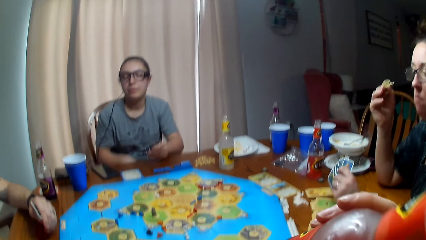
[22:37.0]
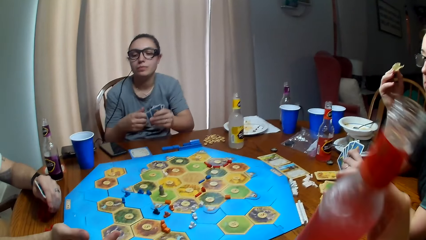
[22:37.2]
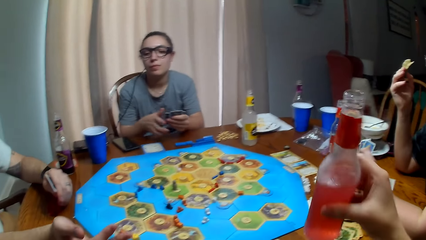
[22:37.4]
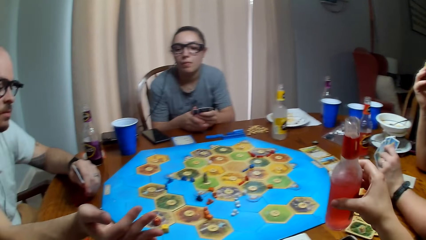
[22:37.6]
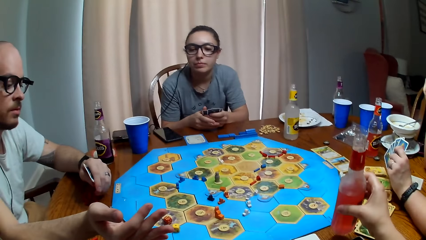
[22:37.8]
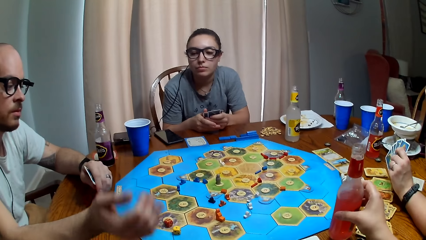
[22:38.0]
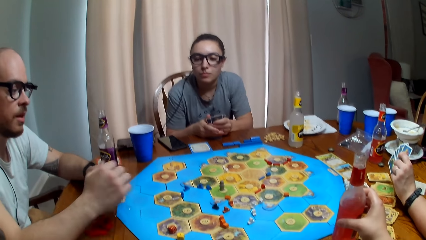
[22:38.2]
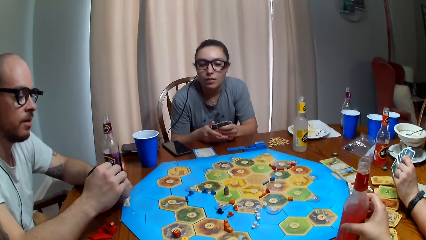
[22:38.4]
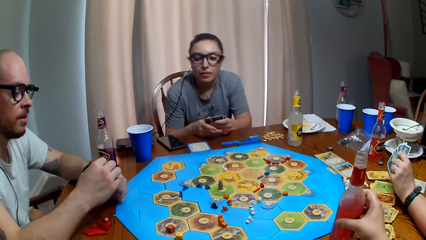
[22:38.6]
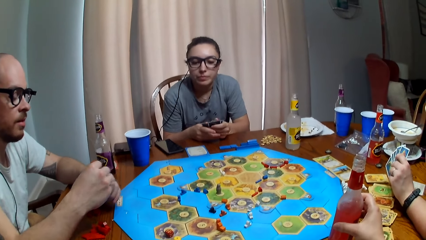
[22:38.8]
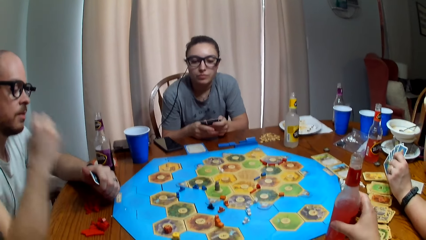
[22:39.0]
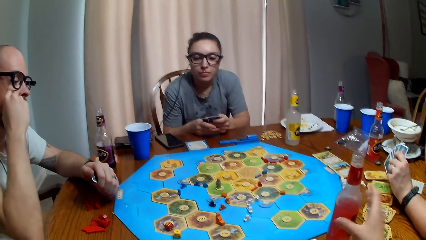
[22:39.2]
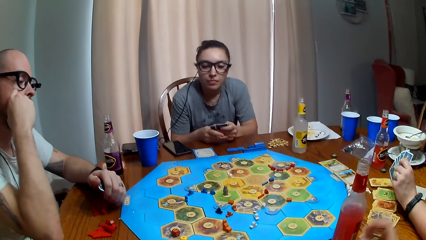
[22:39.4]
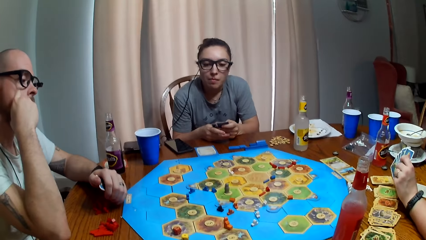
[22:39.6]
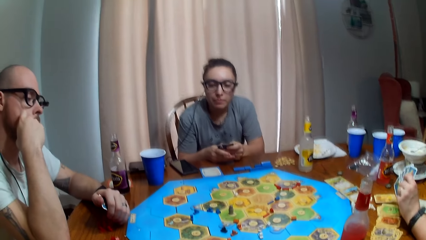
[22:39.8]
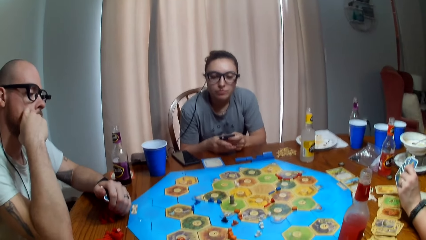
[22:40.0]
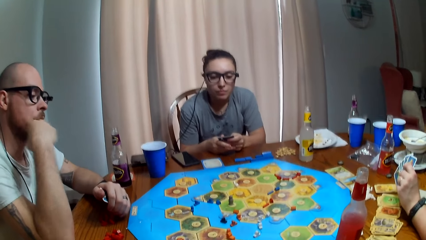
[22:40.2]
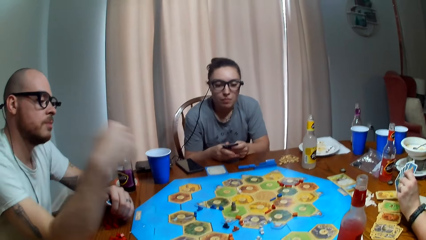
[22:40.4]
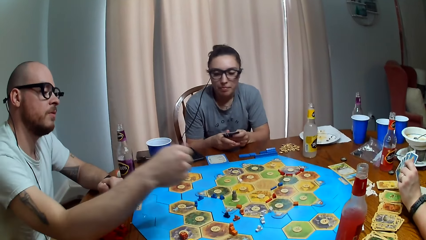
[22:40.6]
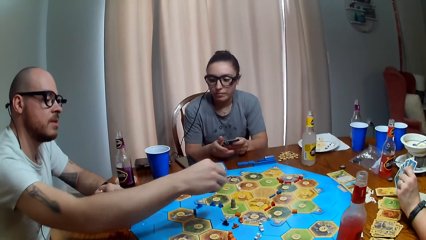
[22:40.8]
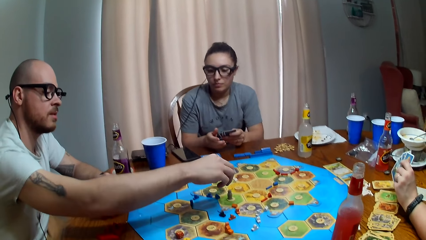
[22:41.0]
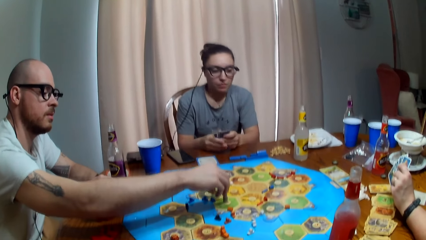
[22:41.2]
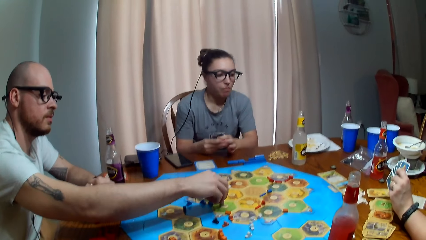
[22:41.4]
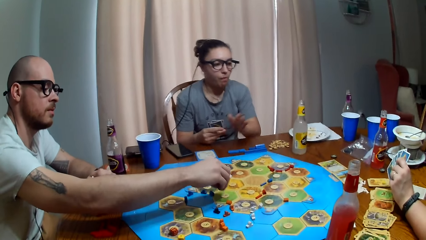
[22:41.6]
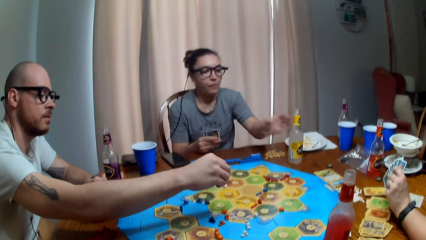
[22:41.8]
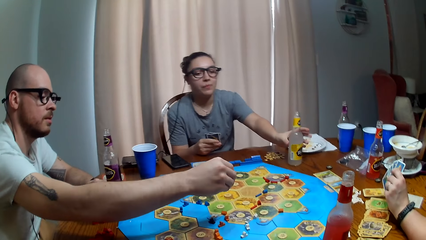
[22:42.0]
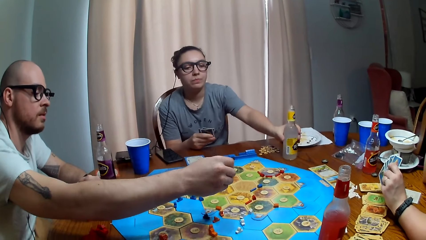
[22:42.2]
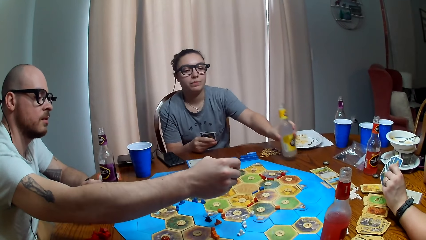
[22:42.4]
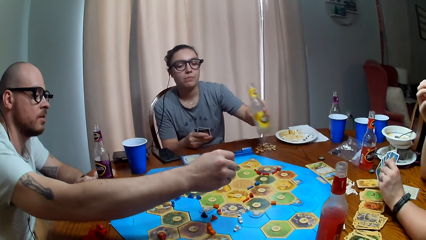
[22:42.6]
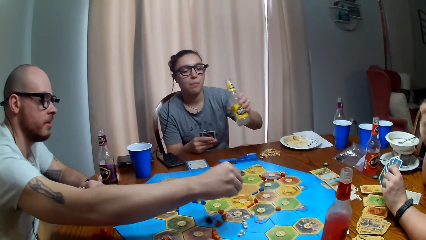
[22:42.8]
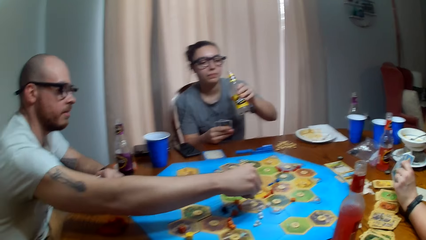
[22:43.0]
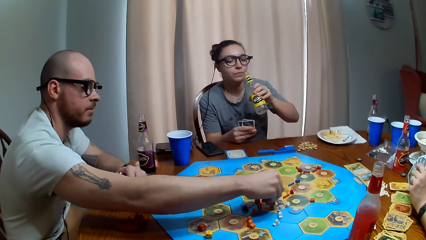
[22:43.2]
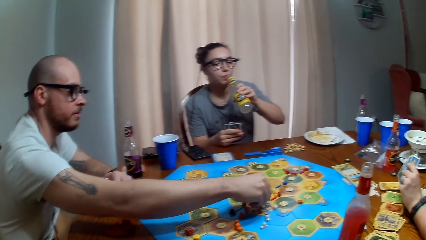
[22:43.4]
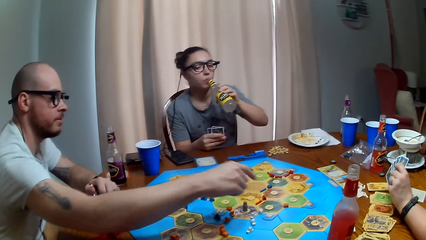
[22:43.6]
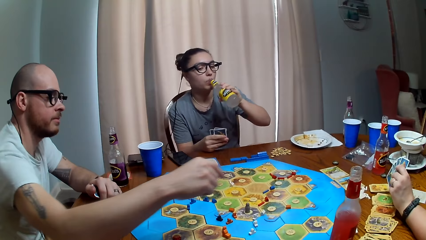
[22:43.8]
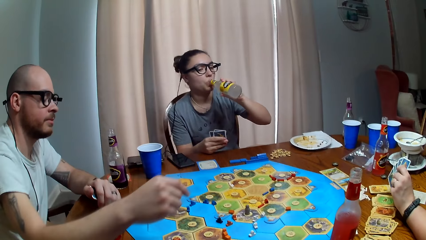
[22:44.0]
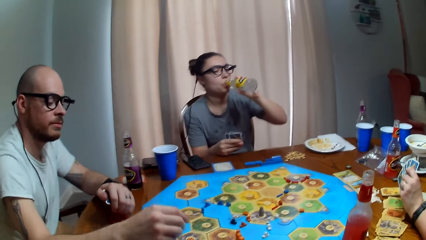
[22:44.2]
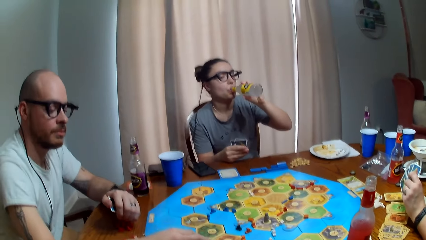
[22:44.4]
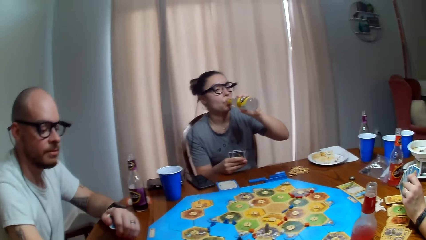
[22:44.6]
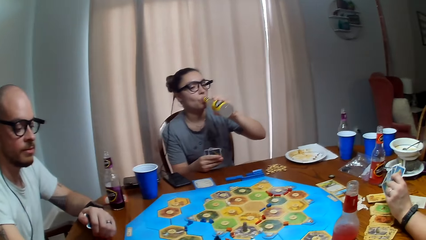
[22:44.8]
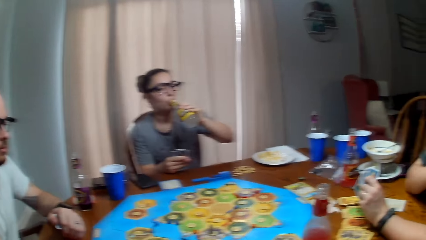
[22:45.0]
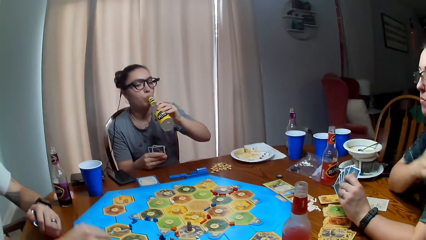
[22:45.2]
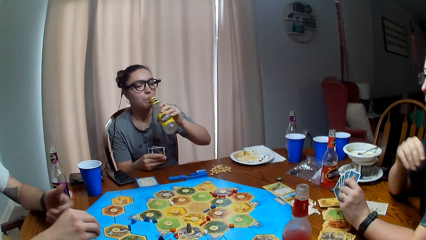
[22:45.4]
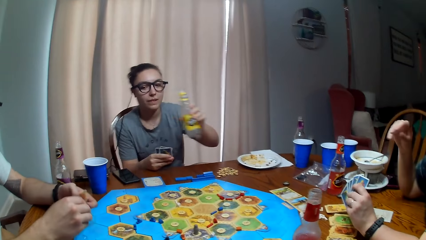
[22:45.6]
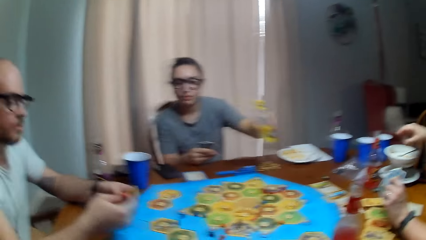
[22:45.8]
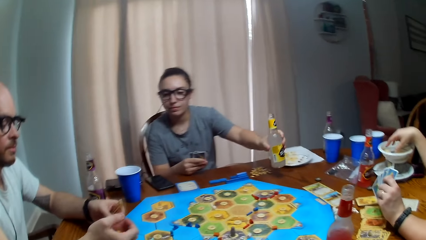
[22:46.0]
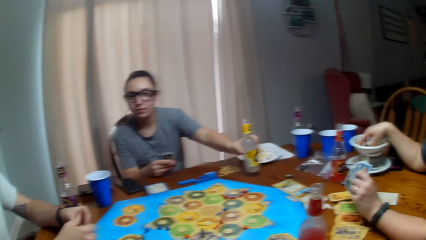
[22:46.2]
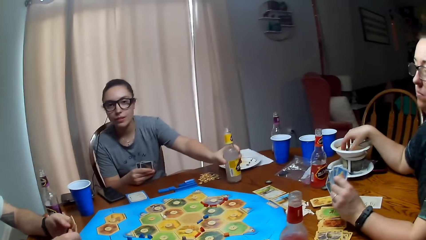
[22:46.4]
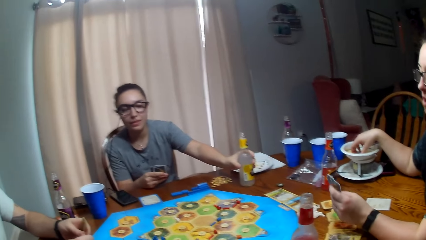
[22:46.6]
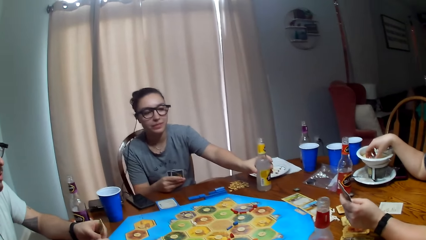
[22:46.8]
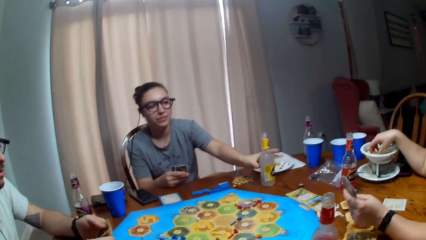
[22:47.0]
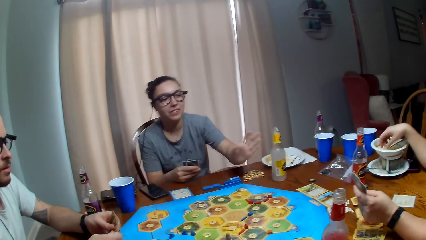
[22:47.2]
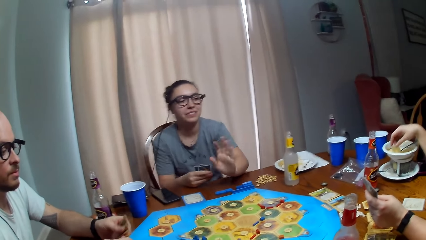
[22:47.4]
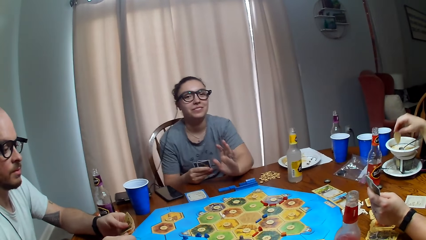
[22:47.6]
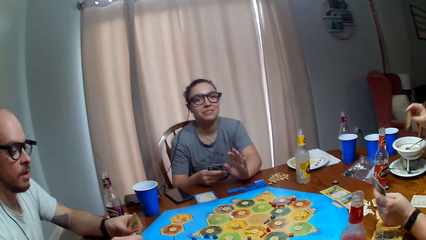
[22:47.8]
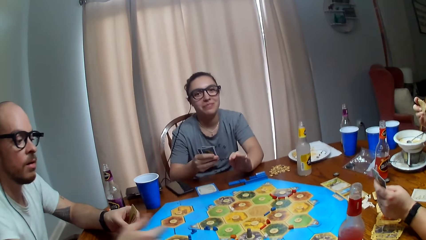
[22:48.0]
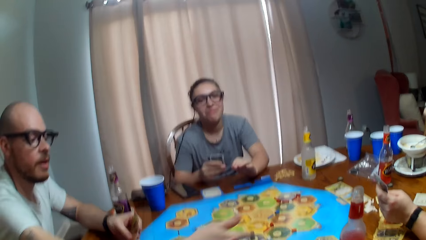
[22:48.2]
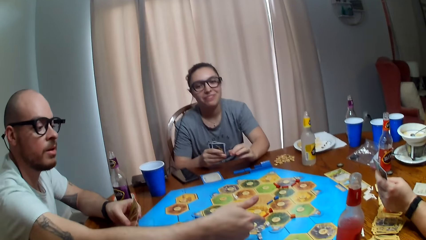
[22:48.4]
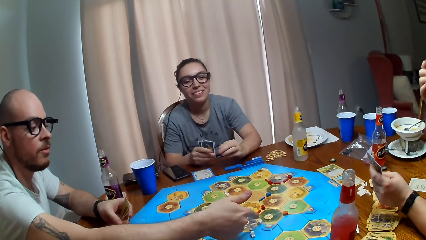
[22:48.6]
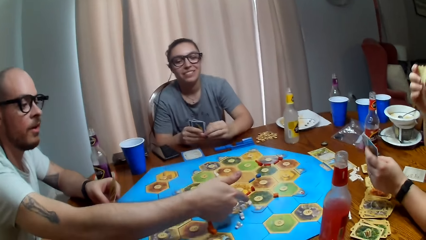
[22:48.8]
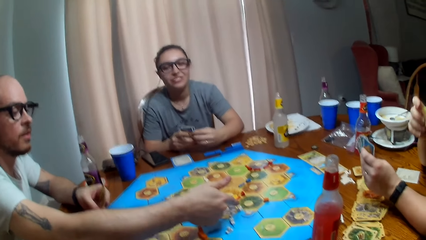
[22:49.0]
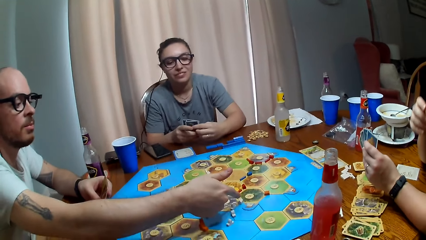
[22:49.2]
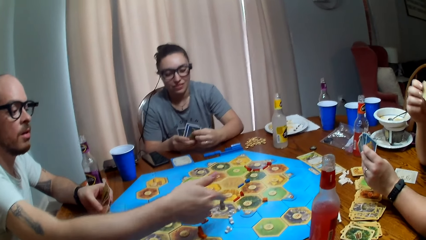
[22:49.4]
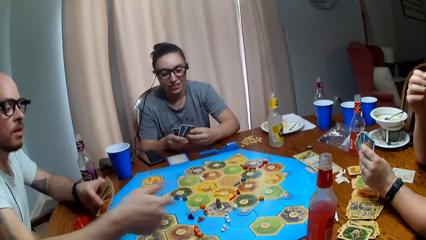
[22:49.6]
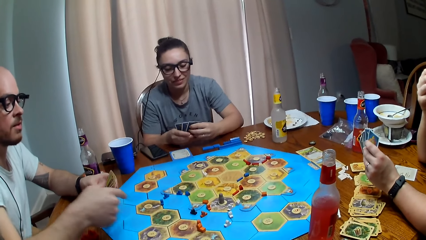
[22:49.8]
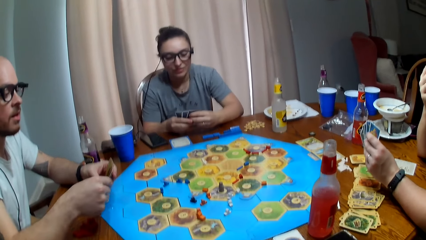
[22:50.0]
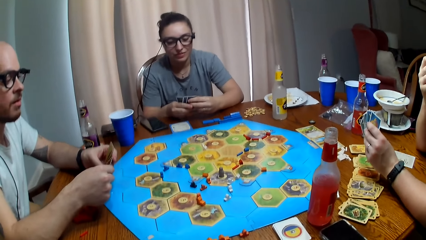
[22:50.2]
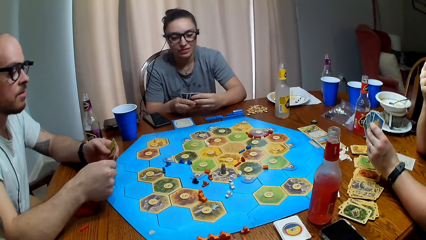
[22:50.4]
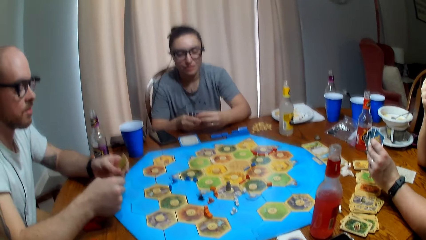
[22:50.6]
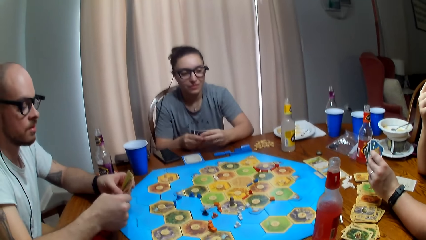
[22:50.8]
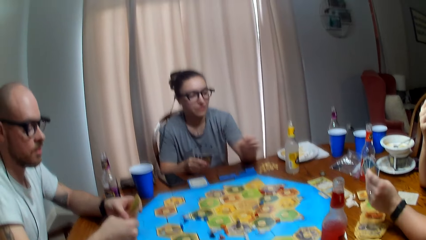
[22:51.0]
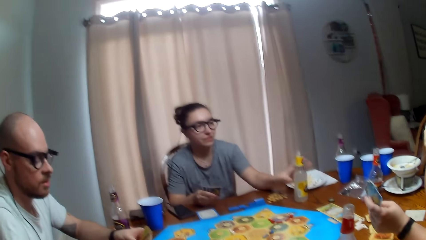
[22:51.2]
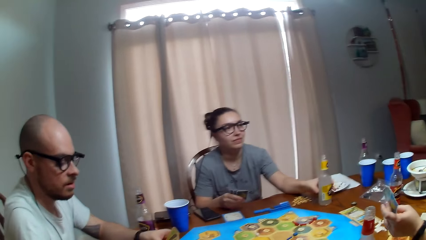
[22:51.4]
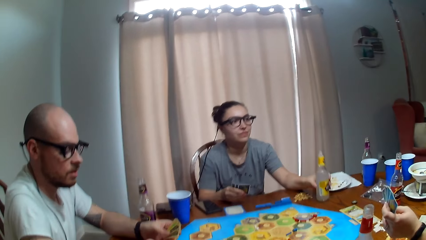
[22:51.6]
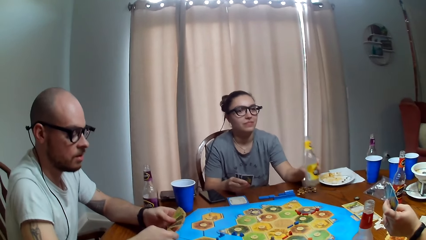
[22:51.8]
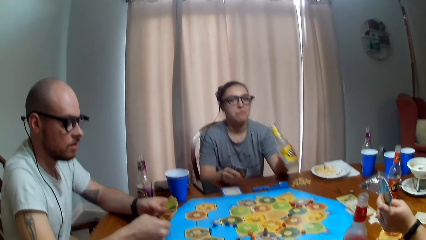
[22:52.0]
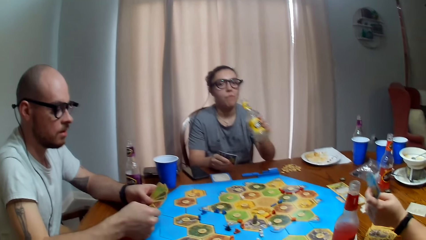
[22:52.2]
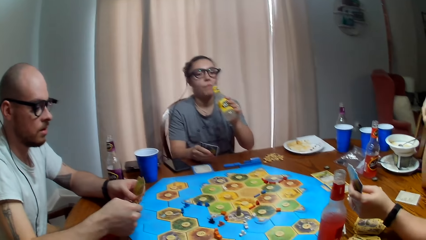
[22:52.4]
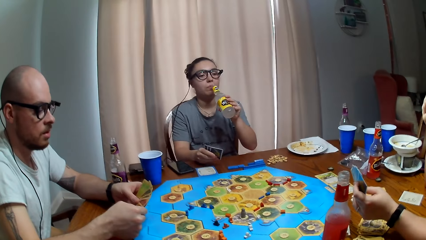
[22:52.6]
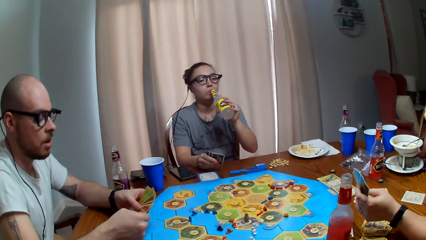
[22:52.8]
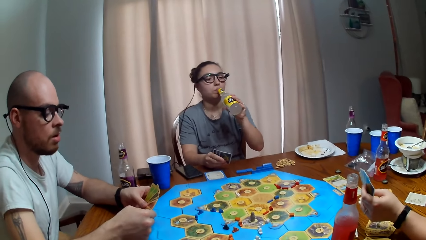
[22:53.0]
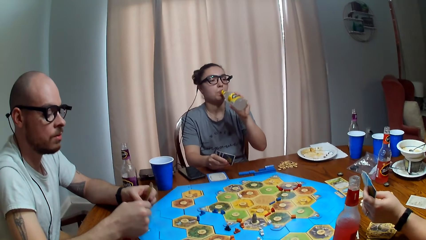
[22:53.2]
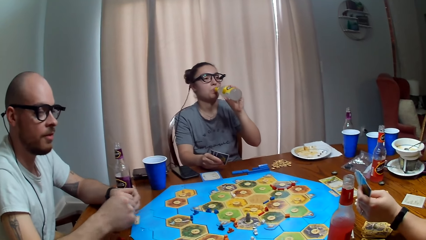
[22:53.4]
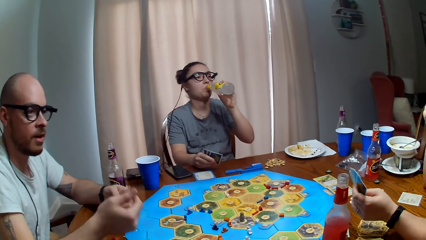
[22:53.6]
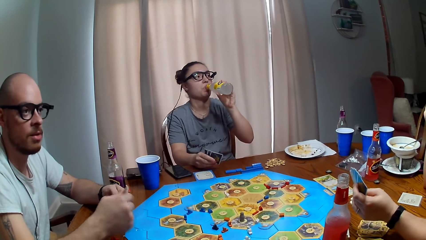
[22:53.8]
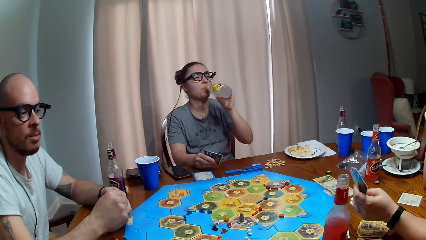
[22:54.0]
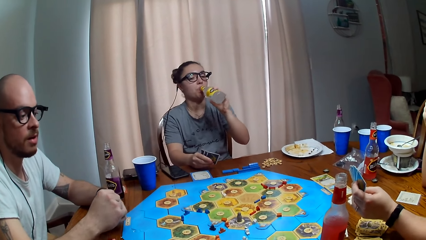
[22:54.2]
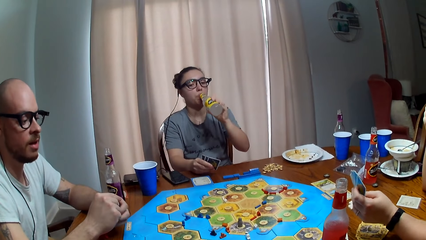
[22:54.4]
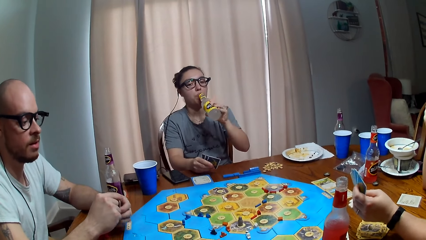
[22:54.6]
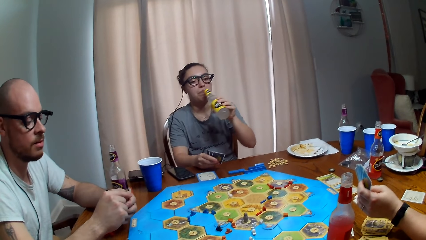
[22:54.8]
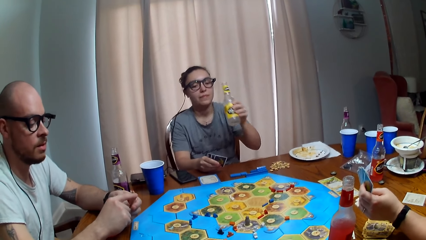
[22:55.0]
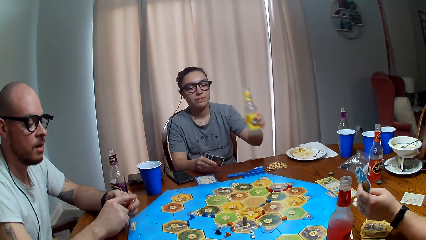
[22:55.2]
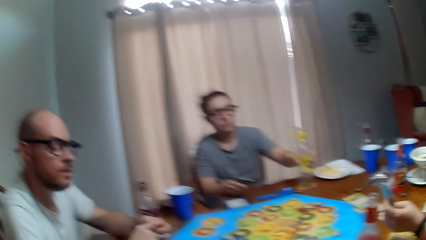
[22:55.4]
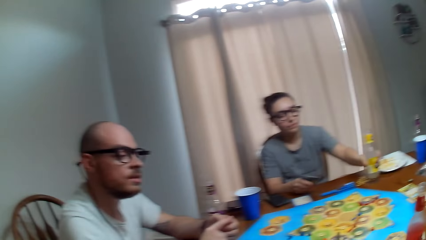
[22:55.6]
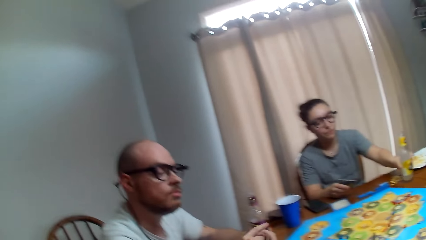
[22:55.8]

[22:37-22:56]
The camera wearer puts the soda bottle on the table. Someone drops the dice on the table. A person moves pawn pieces on the board game. Someone moves the dice on the board. Another person takes a sip of her soda. A third person puts down the bottle. A fourth person dialogues with the camera wearer and a fifth person. Someone laughs. The fifth person takes food from her plate. The camera wearer dialogues with the fifth person and the third person. Someone talks. The third person picks the bottle from the table. Someone talks. The third person drinks from the bottle. Someone talks.
